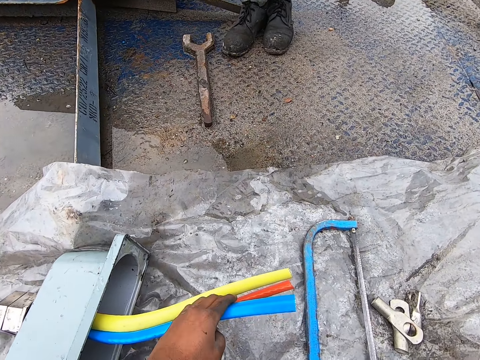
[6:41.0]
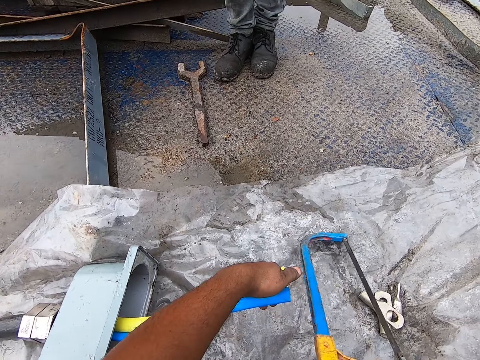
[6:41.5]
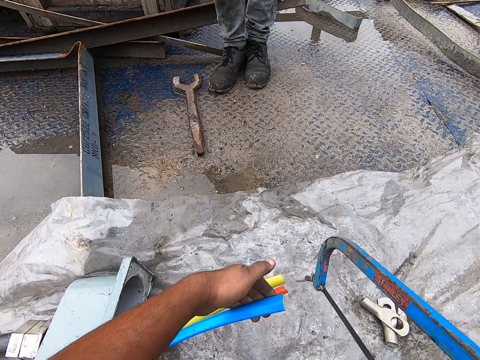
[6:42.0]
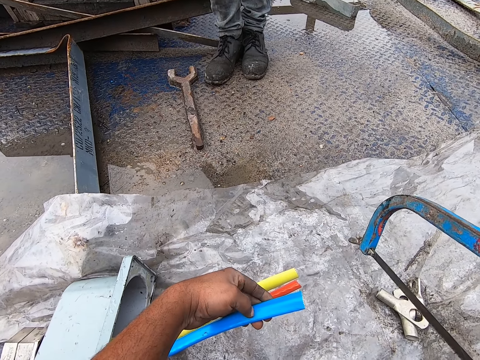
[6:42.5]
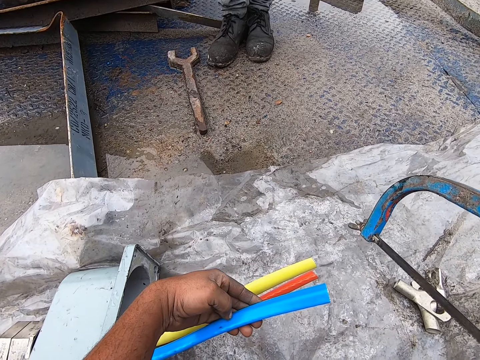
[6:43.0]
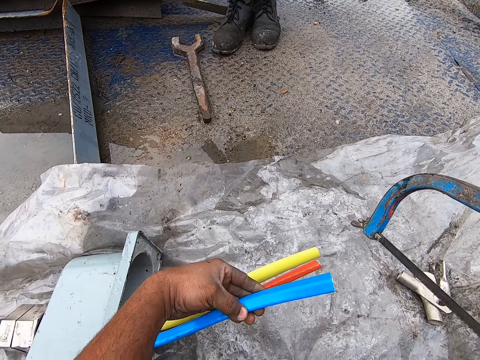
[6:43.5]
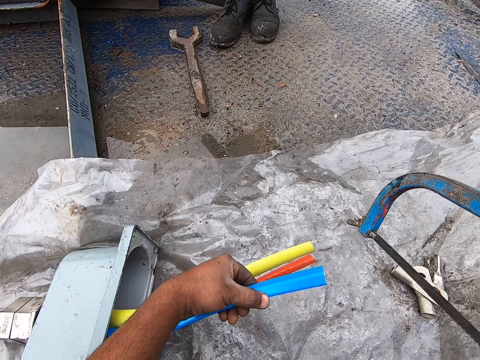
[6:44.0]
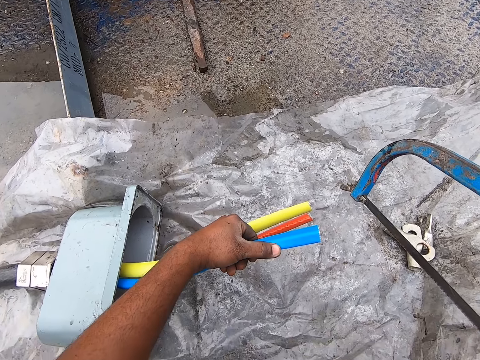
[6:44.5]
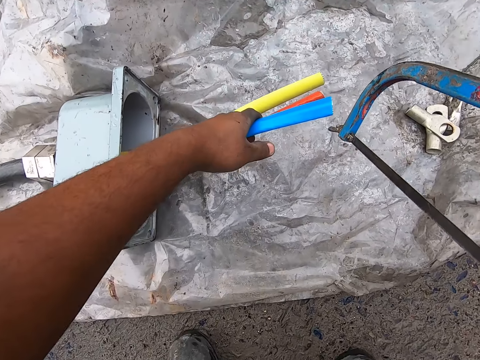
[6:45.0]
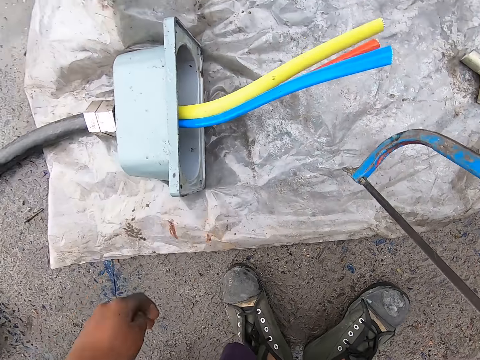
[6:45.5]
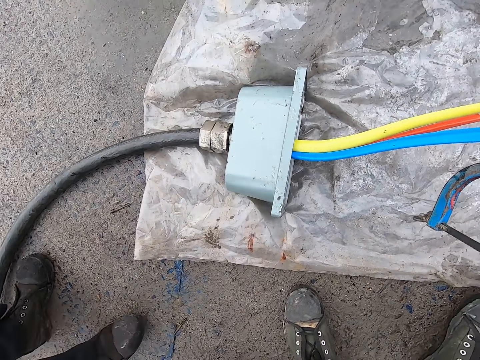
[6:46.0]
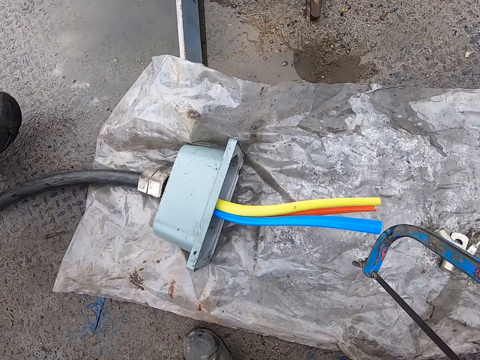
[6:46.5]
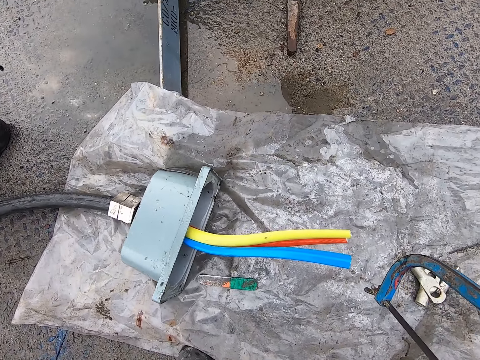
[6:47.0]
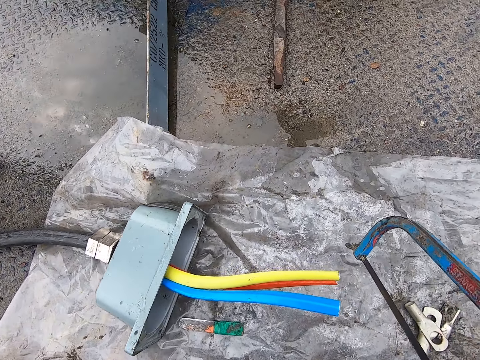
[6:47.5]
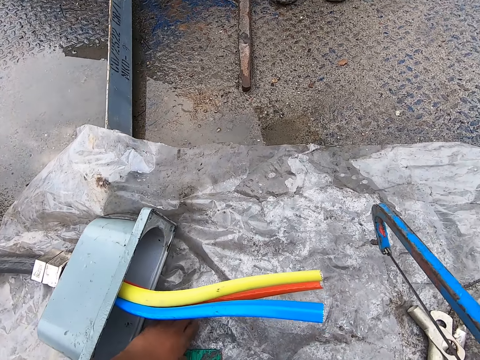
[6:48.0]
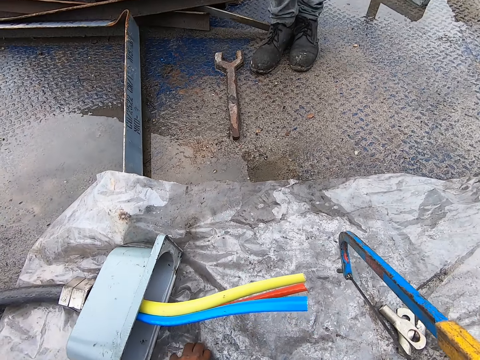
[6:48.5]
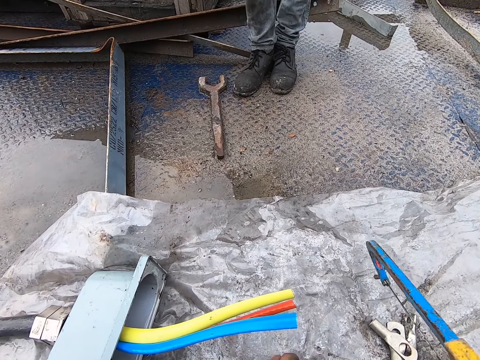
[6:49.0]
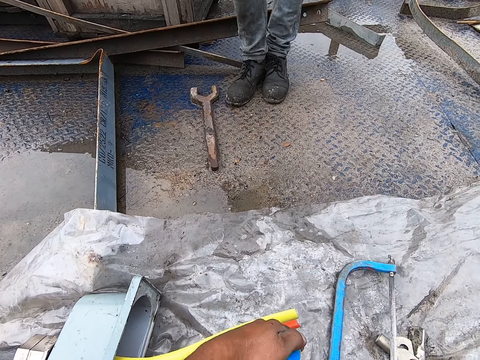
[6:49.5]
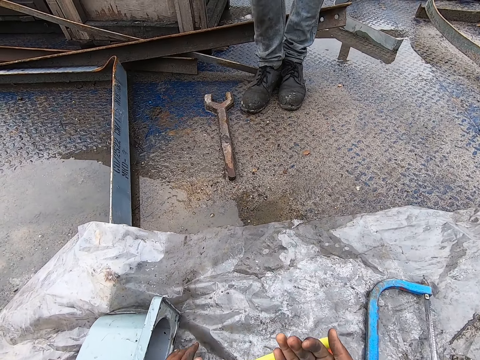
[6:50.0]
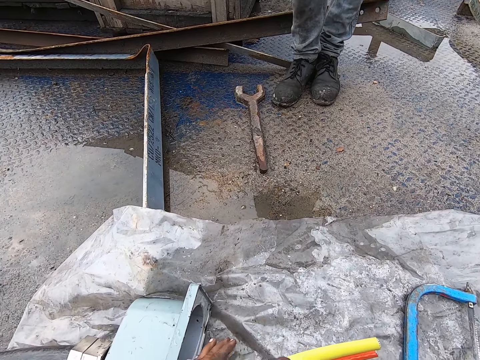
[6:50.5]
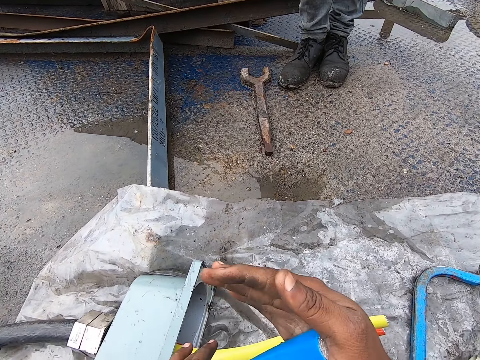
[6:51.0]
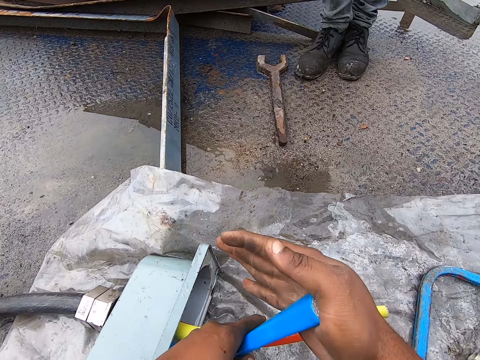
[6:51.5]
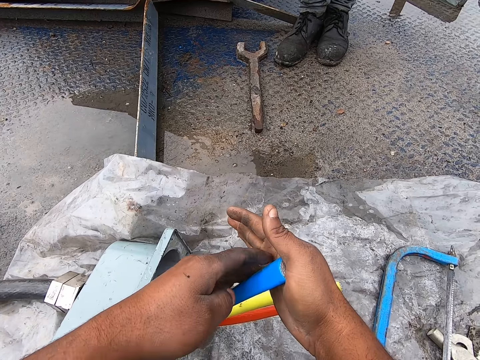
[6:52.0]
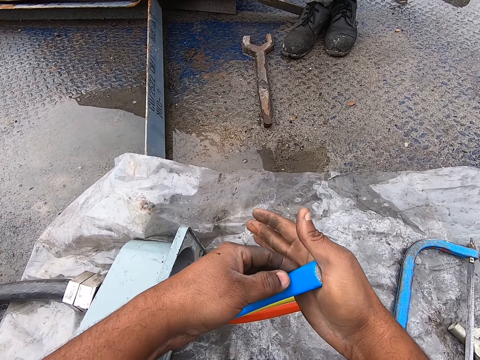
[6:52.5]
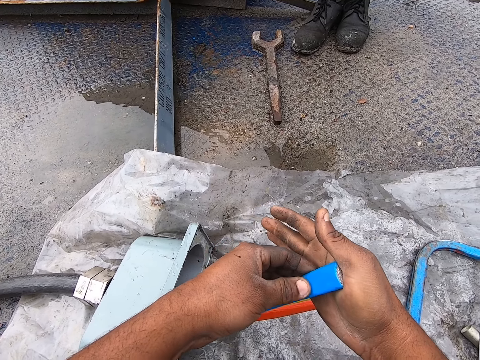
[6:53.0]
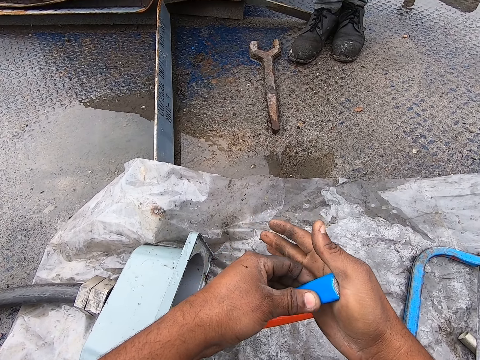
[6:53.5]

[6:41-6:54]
The camera wearer cuts the metal. They pick up the hand saw. They hold the wire pipe. They throw the knife on the floor. They squirt. They pick the knife from the floor. They touch the cable. They put the hand saw on the floor. They bend the cable. They fit the wire in the tube.

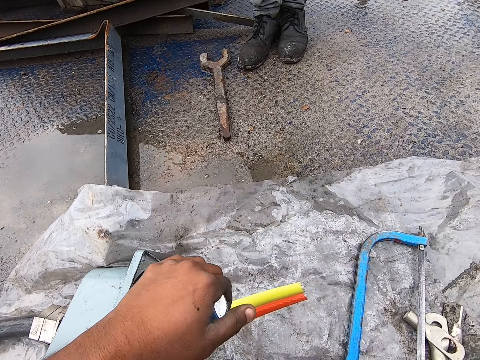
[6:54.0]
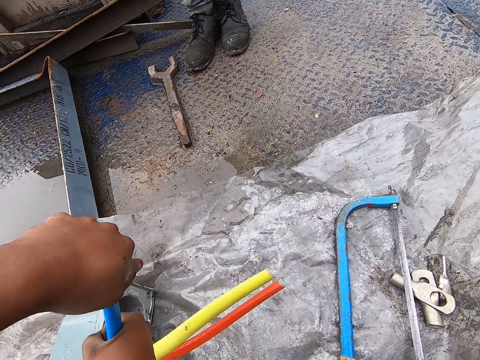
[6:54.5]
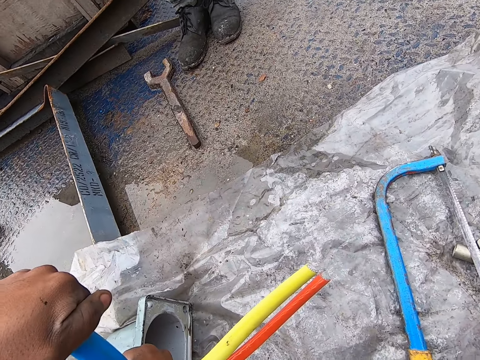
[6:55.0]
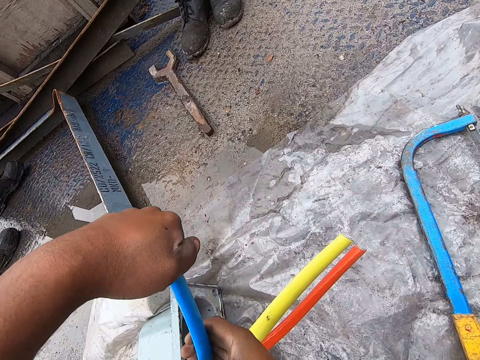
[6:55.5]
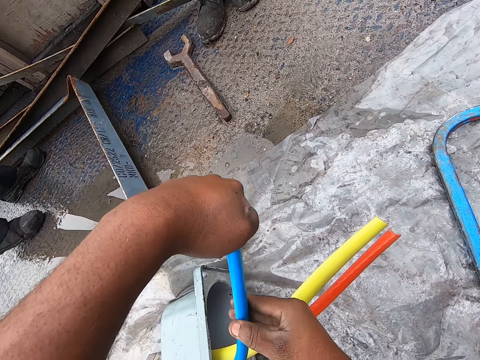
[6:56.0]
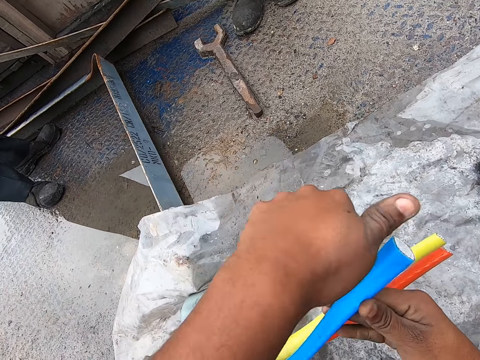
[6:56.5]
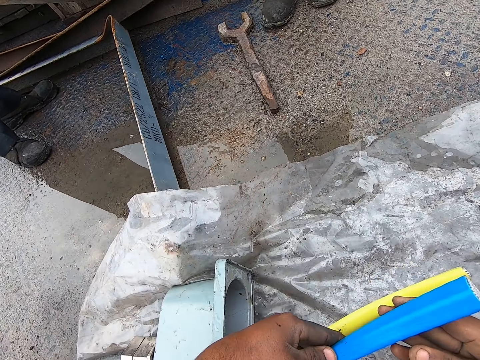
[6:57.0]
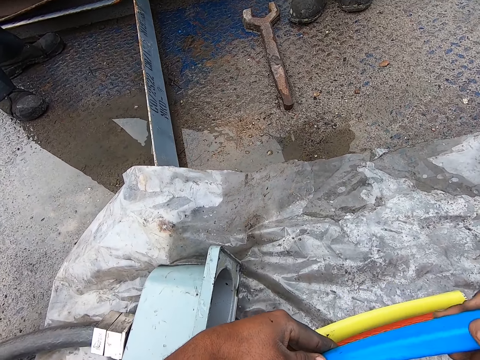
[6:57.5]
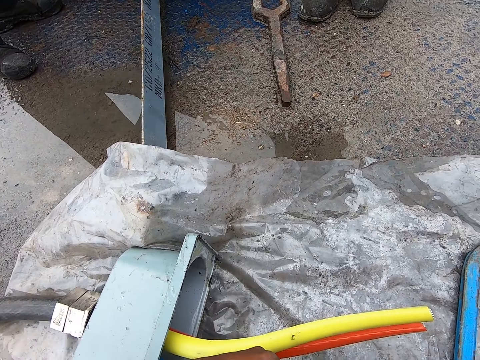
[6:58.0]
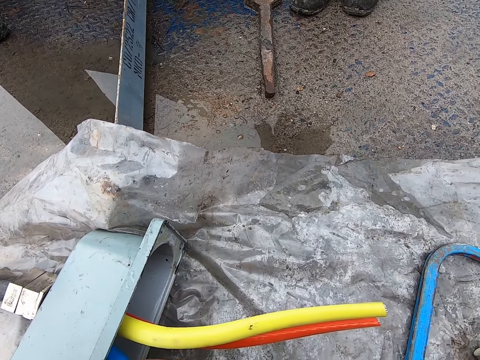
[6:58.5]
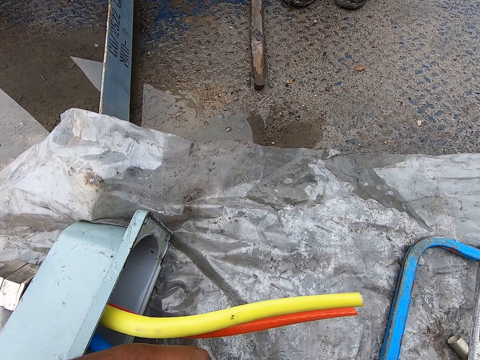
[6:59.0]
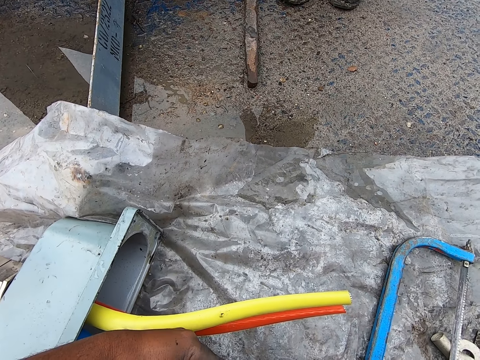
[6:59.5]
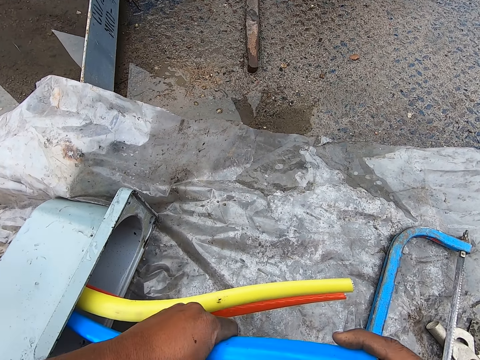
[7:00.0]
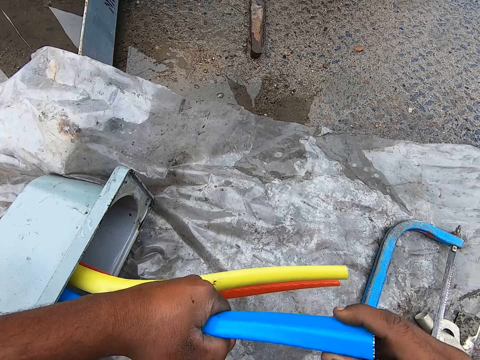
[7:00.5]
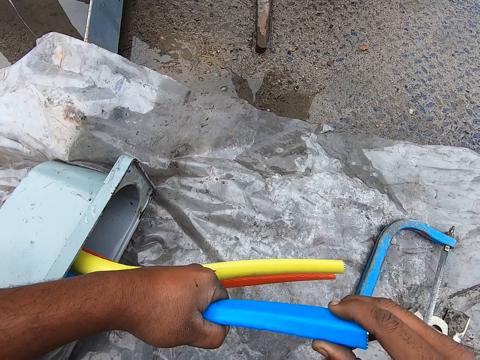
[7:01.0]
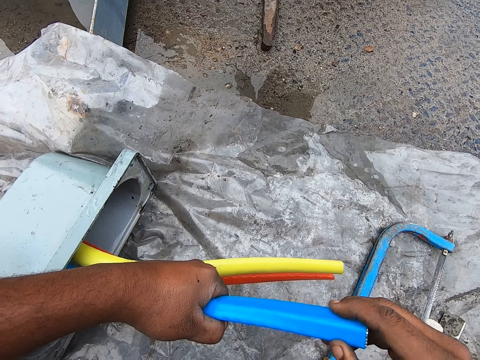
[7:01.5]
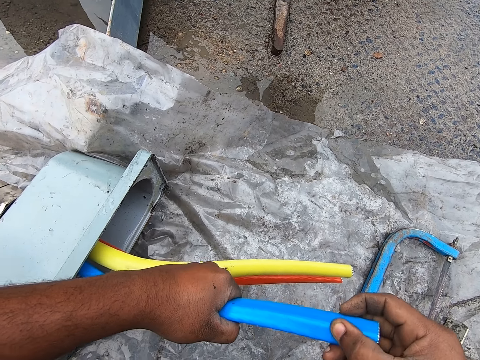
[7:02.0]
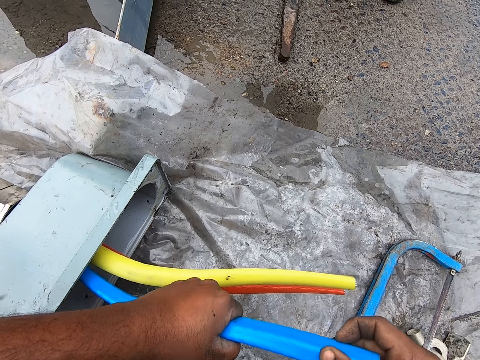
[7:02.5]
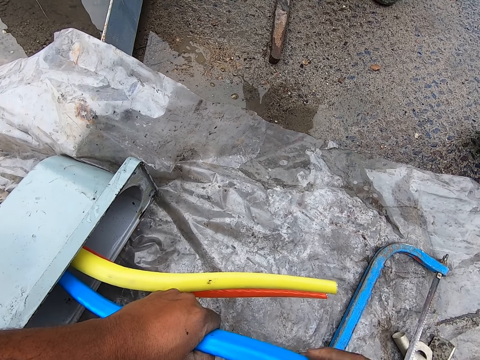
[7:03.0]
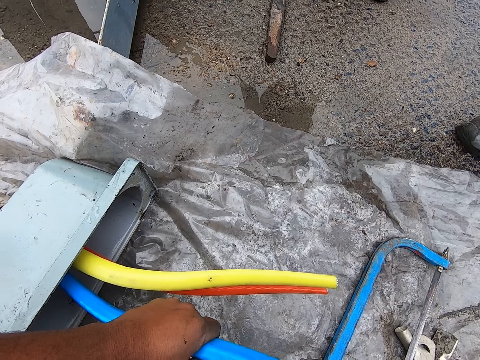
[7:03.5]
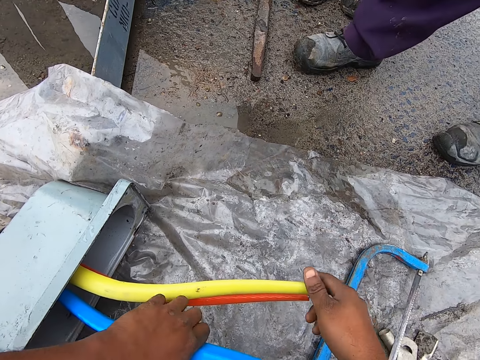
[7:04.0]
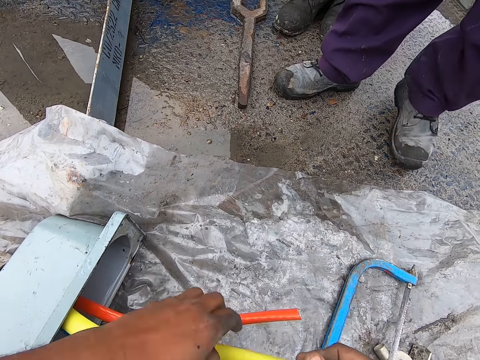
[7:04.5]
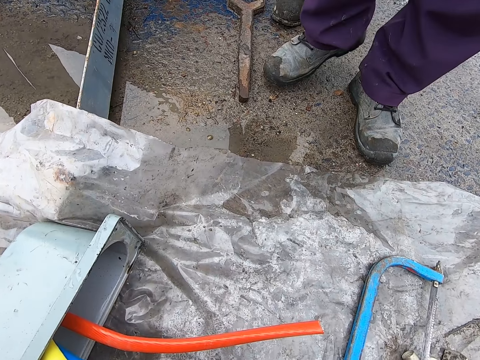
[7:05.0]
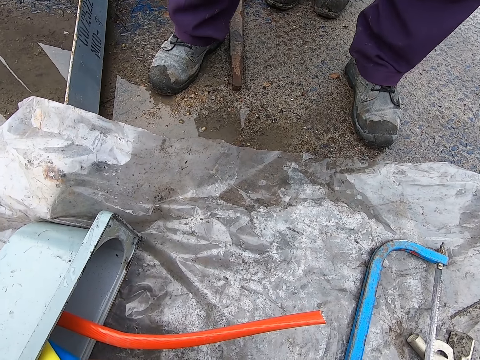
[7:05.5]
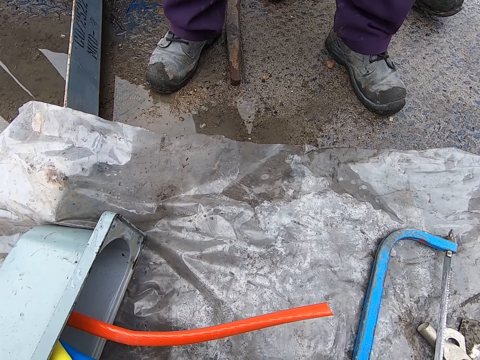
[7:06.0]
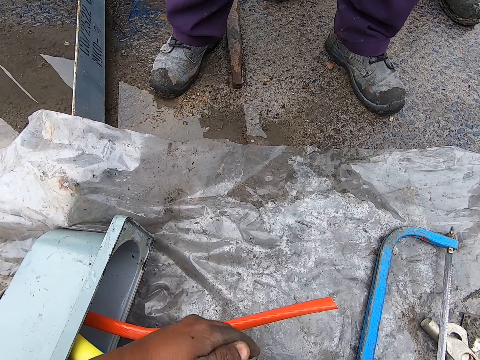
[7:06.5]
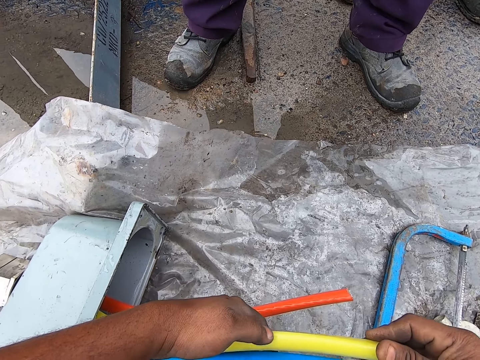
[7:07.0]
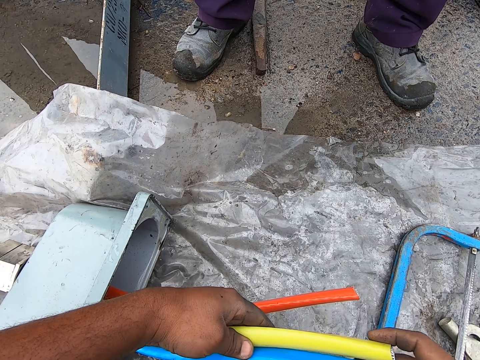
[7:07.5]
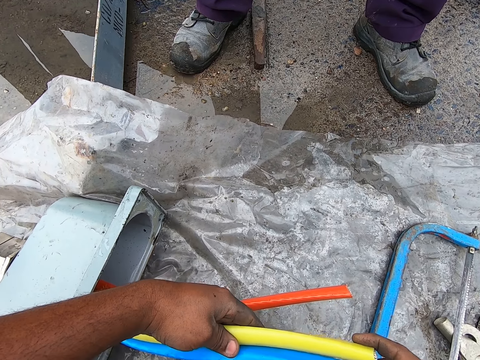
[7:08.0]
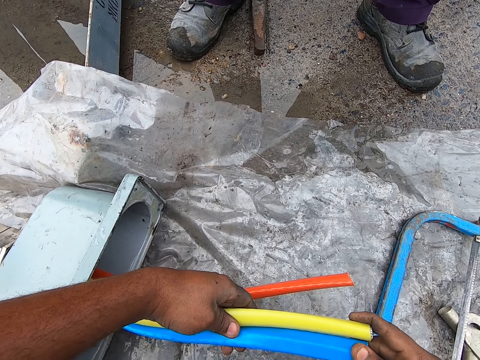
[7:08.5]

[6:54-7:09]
The camera wearer bends the cable. They touch the cable. They hold the wire pipe. They touch the cable.
